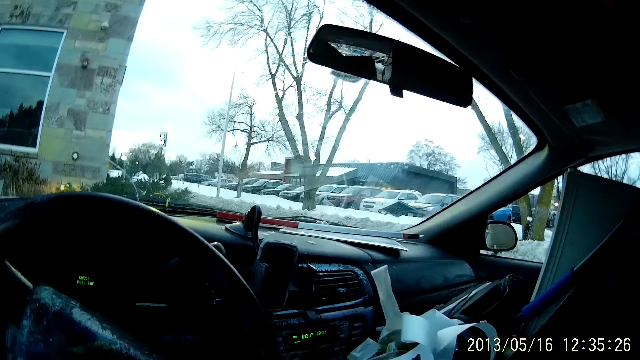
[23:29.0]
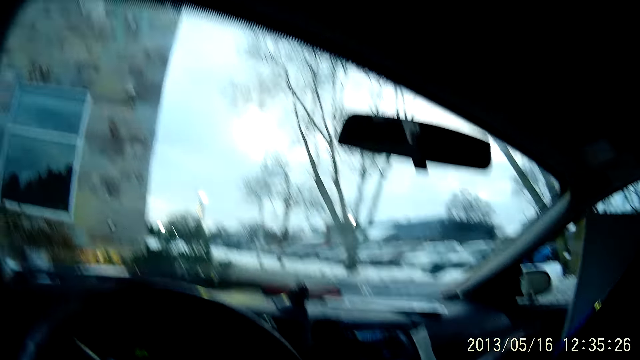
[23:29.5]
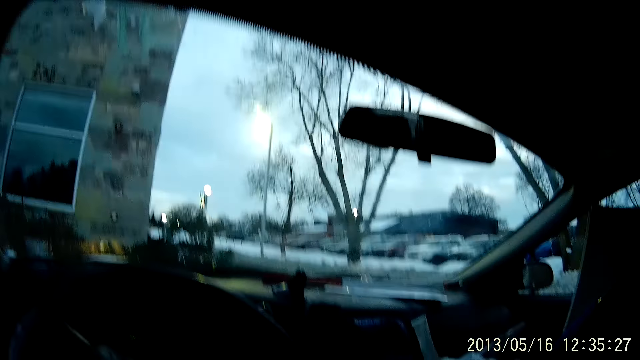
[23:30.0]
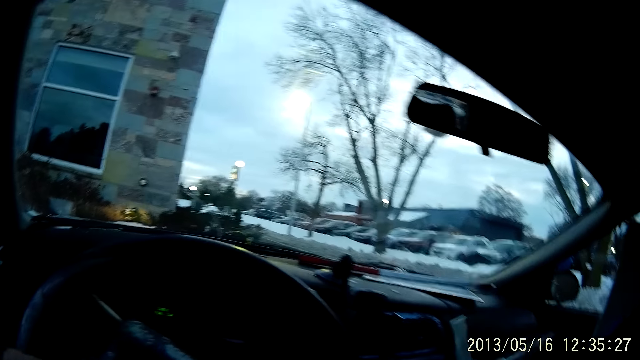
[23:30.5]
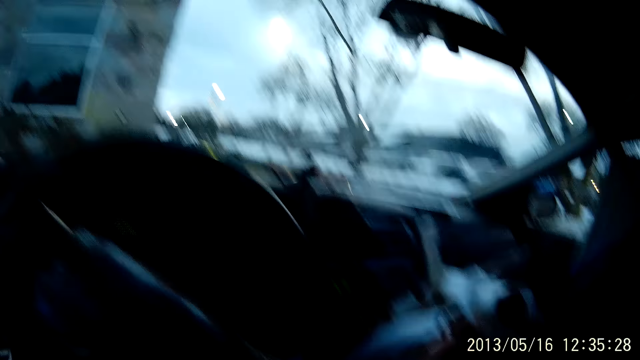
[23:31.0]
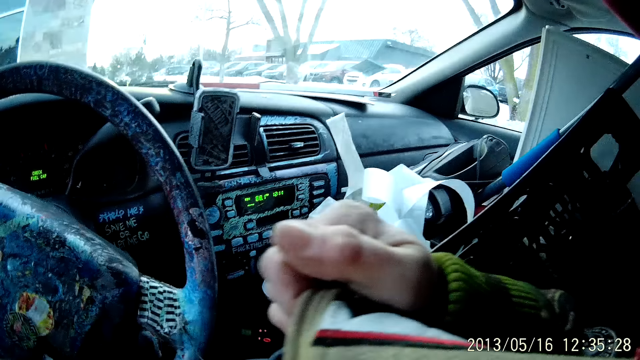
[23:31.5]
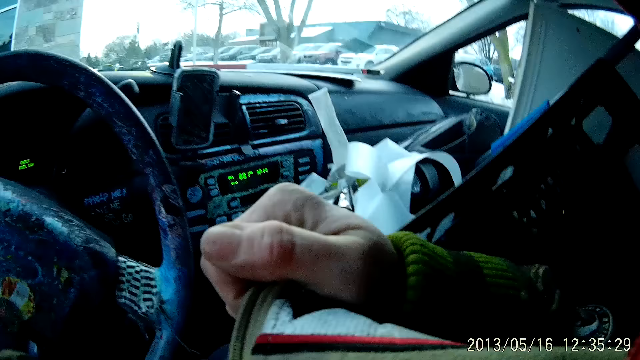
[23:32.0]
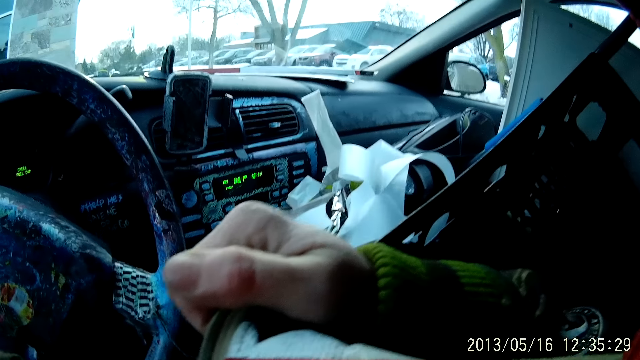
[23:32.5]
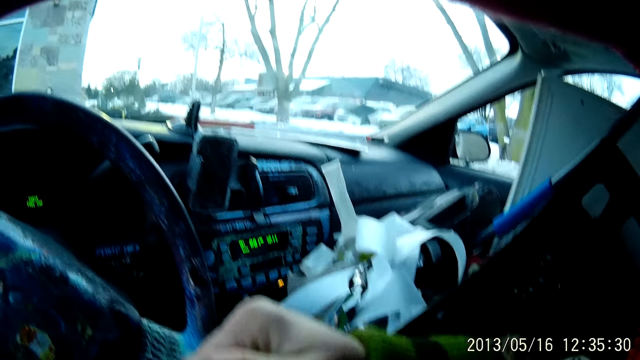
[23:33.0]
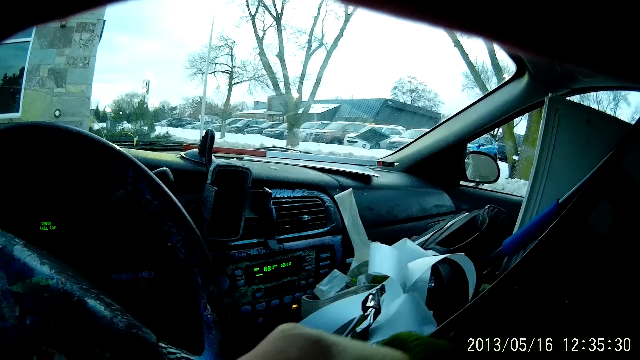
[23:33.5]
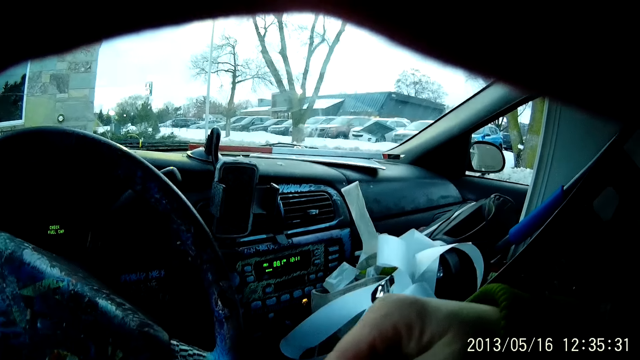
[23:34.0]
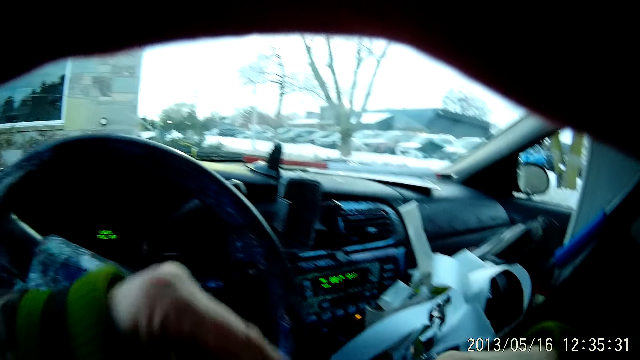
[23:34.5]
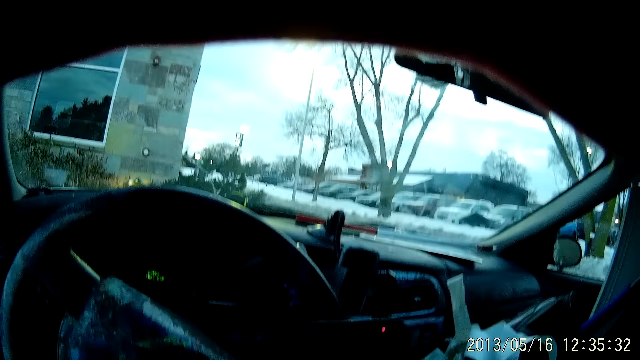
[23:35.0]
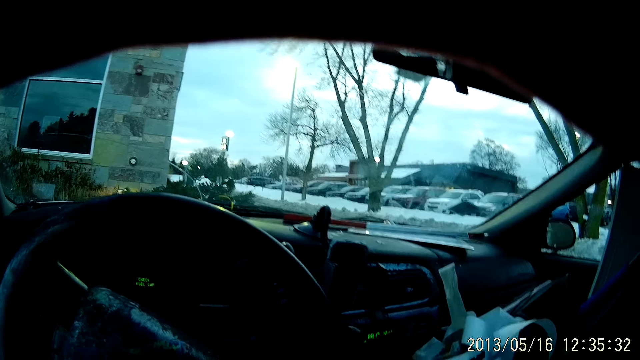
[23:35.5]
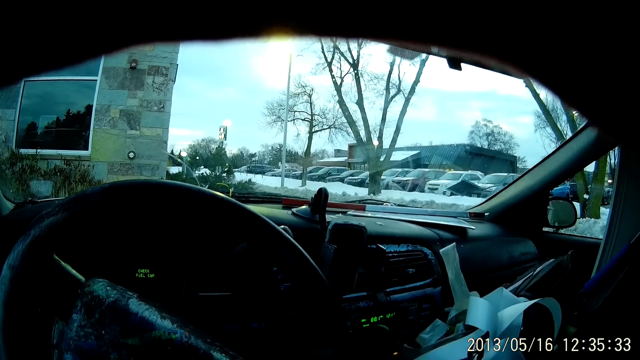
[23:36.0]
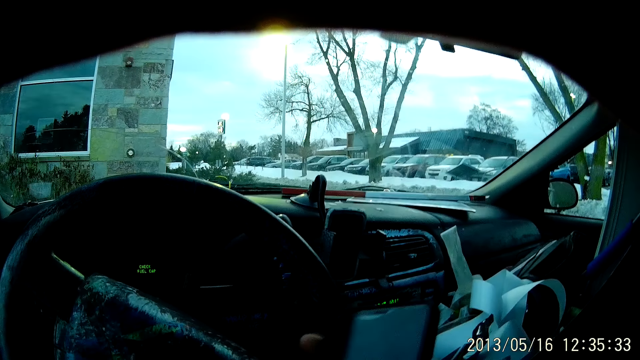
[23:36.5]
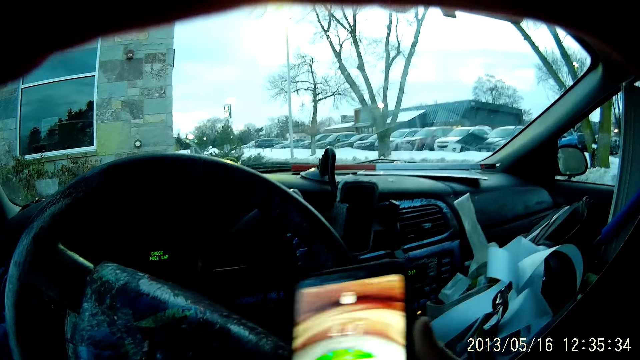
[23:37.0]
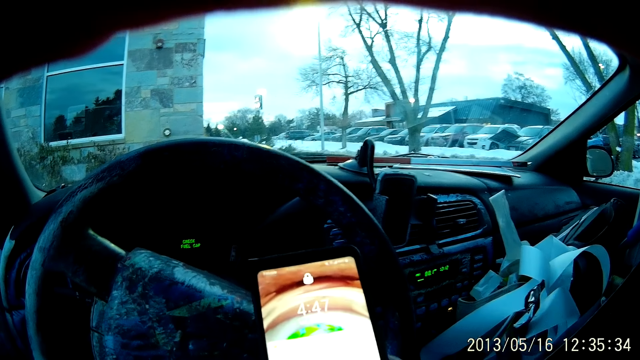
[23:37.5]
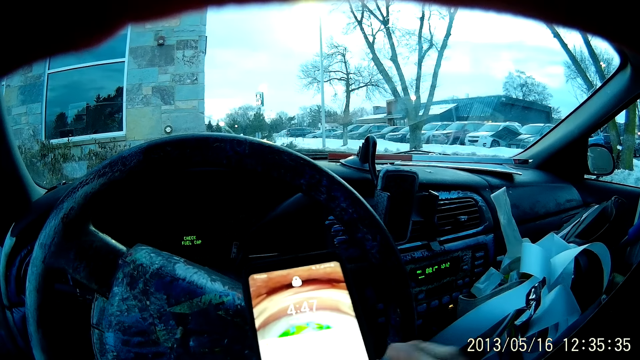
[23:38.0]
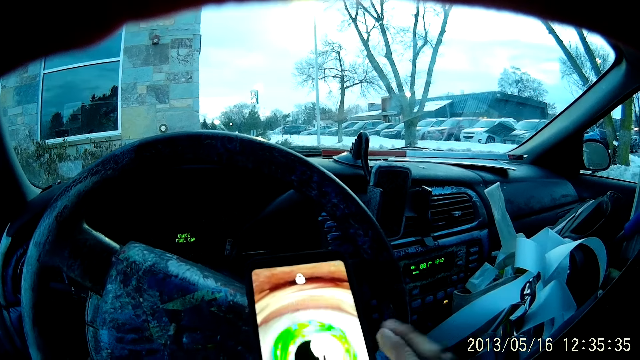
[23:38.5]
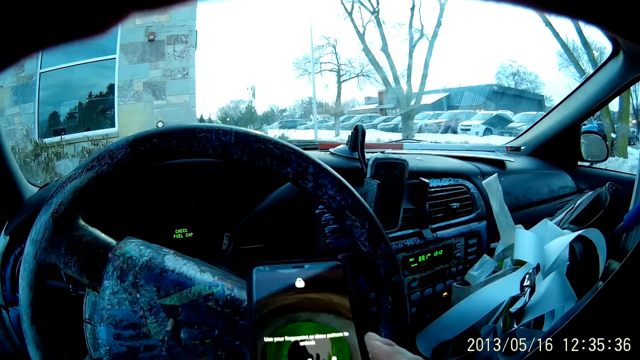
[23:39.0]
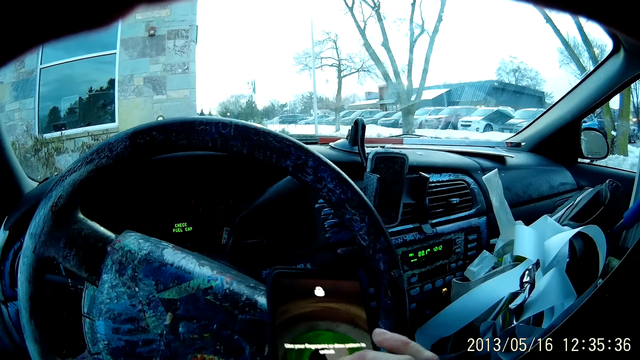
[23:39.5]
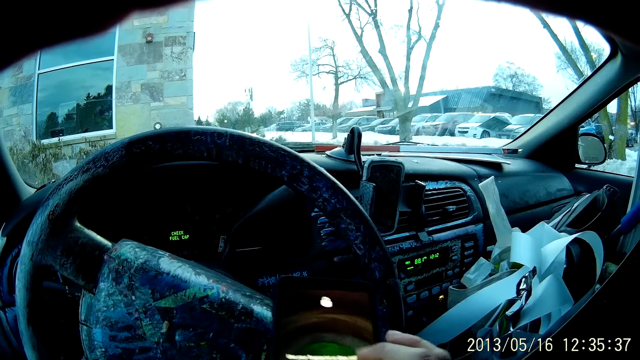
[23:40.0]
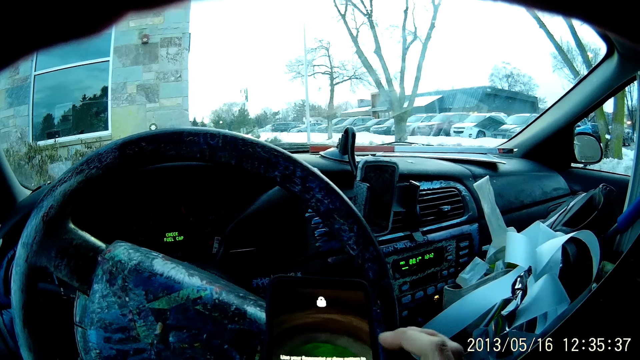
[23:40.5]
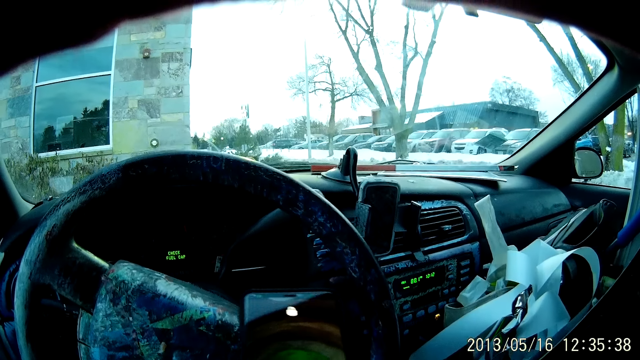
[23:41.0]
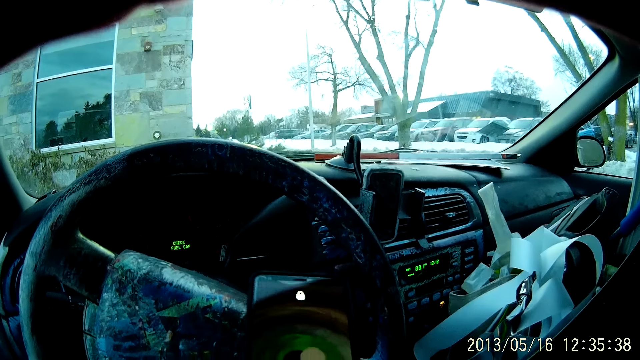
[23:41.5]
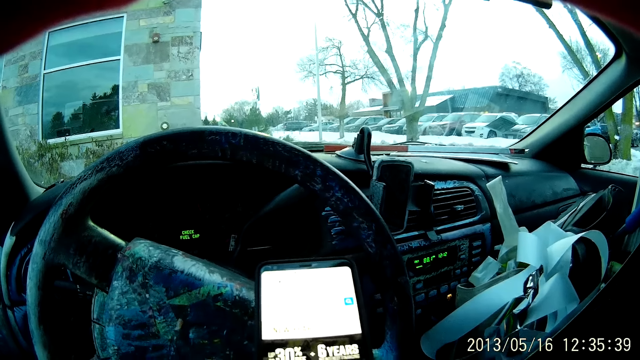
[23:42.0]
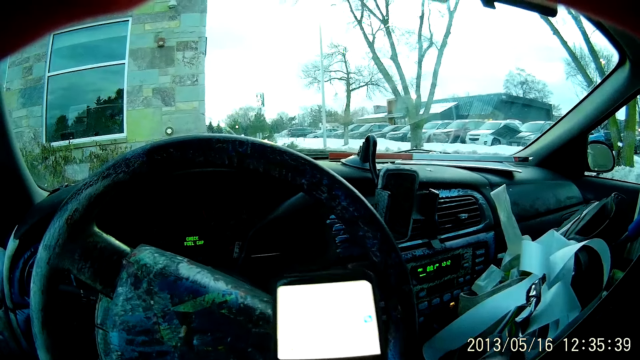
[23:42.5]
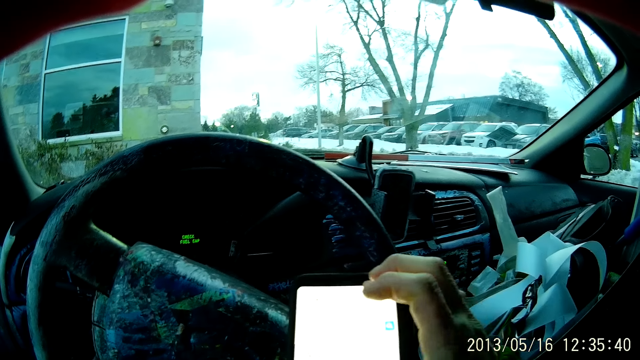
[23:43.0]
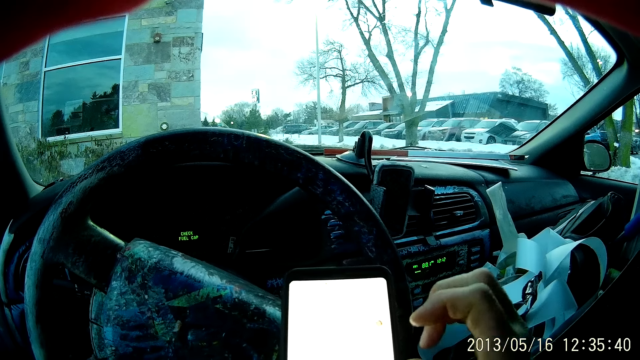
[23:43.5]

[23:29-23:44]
The camera wearer opens the bag. They hold something. They take a phone from the bag. They tap the phone. They use the phone. They scroll the phone.

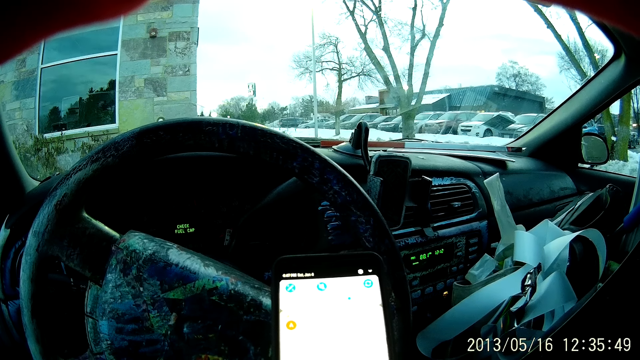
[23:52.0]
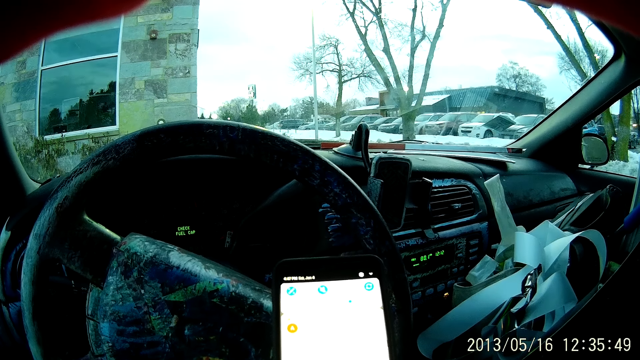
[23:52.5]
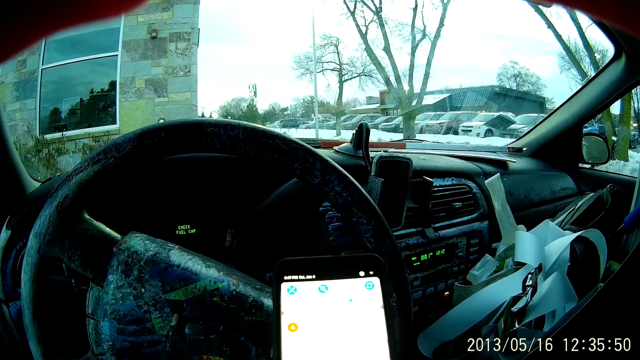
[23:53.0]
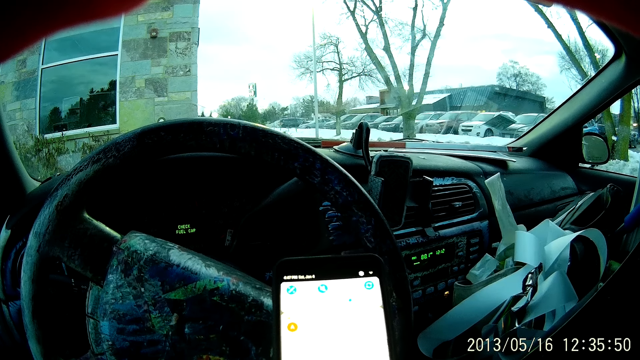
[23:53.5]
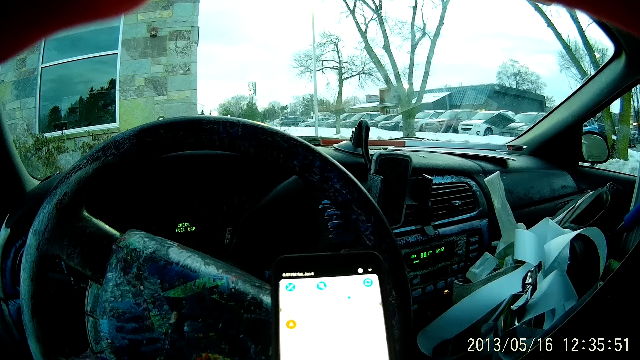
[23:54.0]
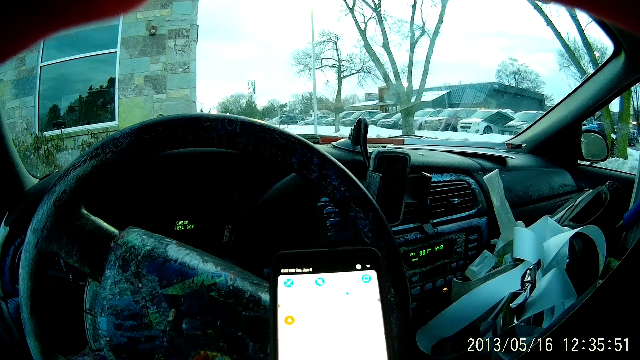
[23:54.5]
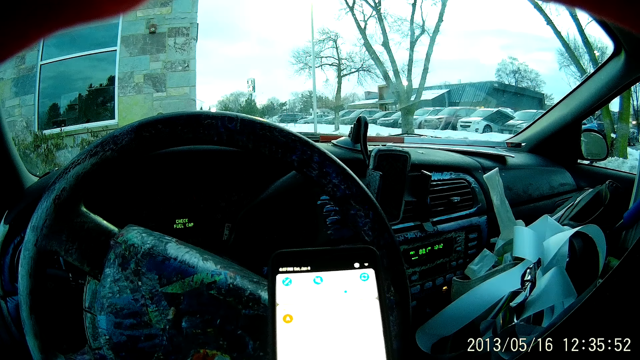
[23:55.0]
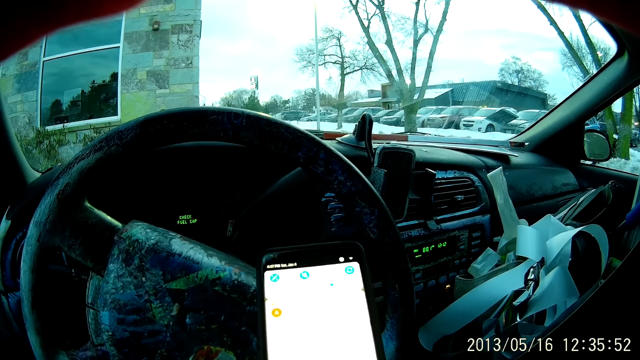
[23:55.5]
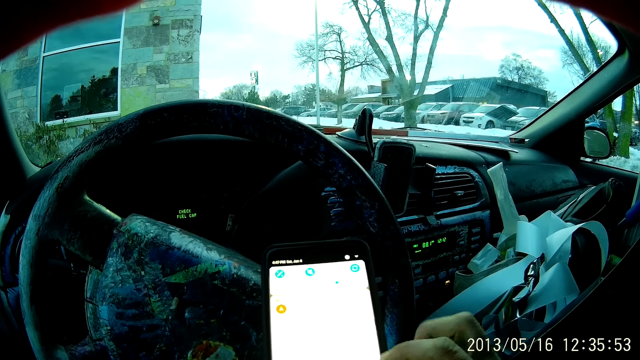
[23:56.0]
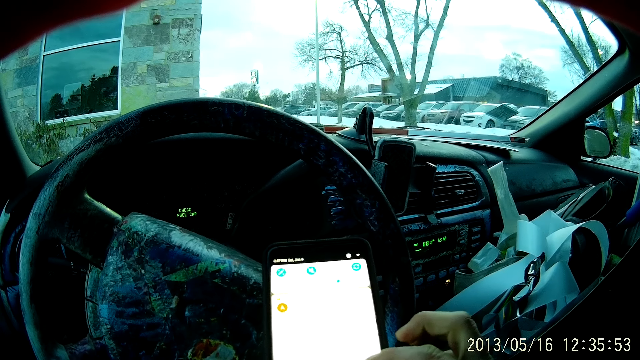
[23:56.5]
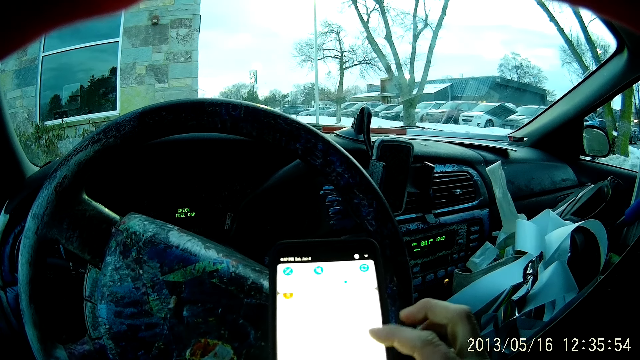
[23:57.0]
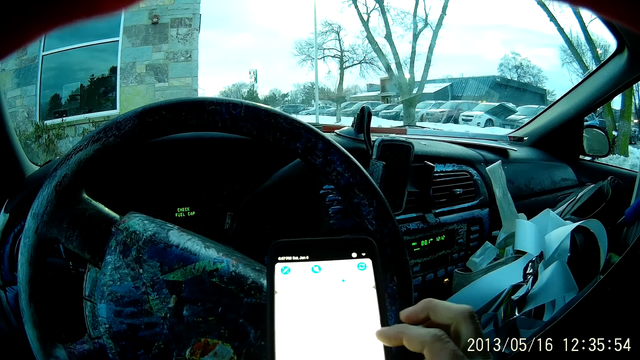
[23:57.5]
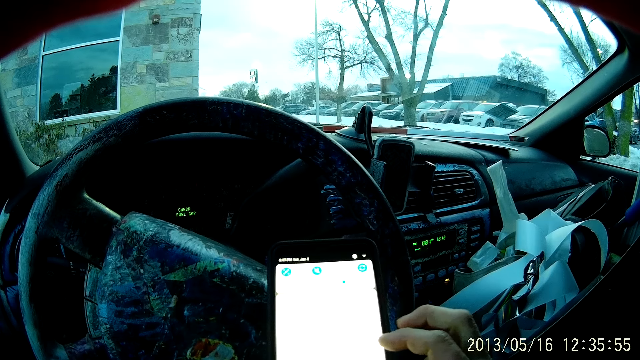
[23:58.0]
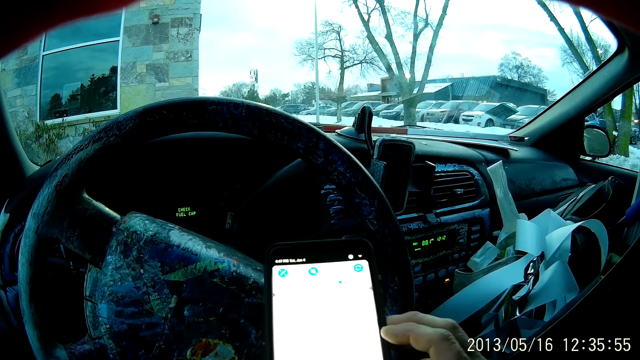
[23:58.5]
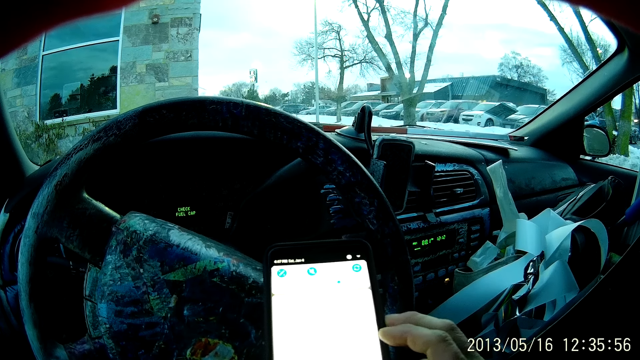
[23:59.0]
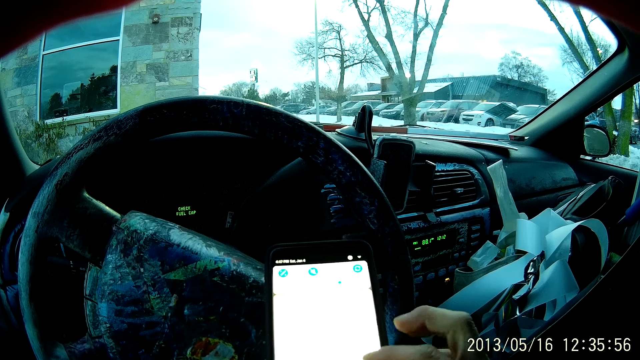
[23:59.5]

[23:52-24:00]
The camera wearer looks at the phone. They scroll the phone.
